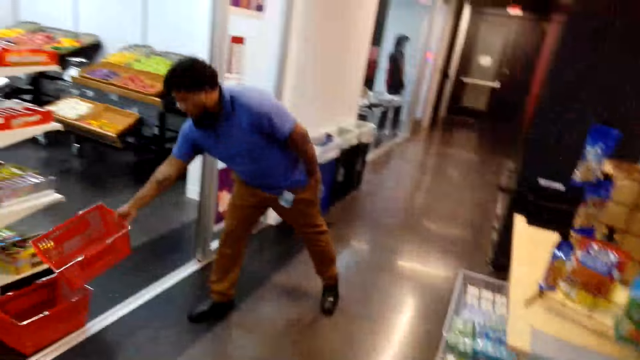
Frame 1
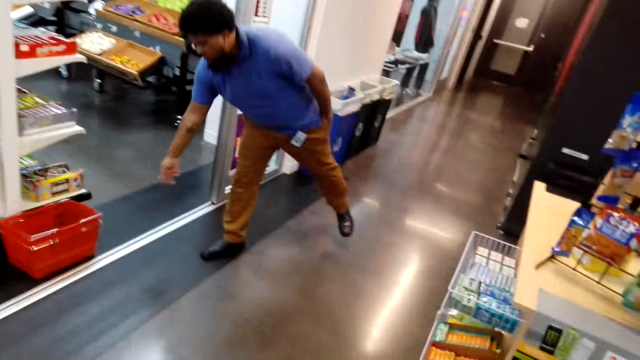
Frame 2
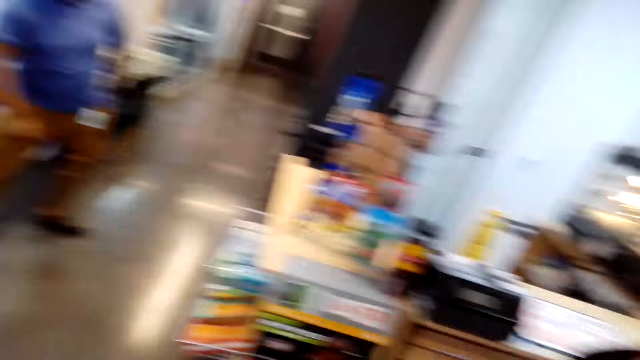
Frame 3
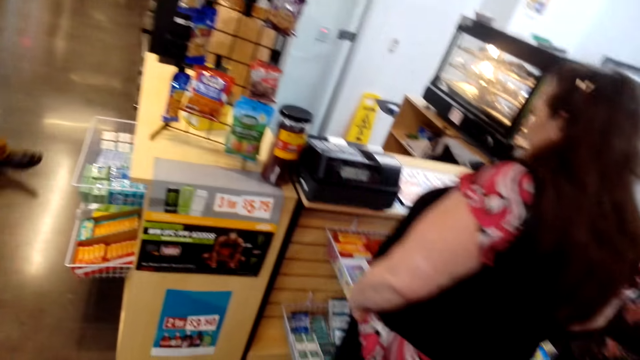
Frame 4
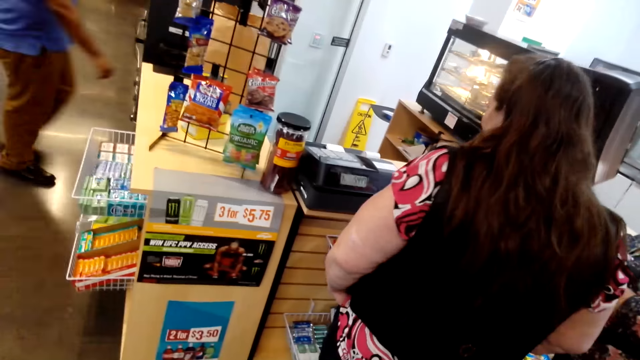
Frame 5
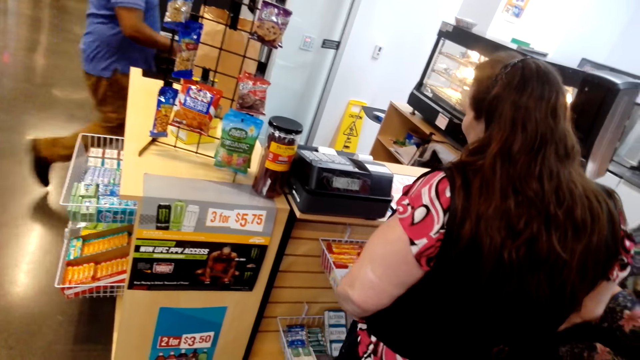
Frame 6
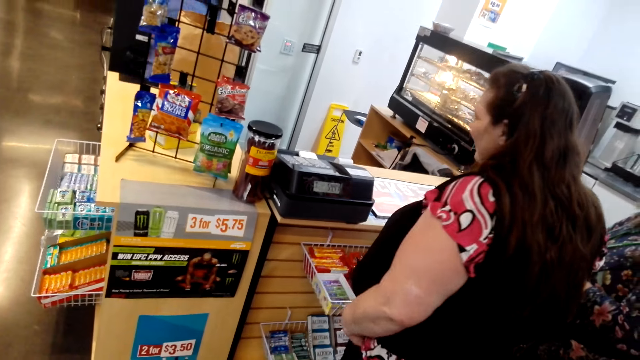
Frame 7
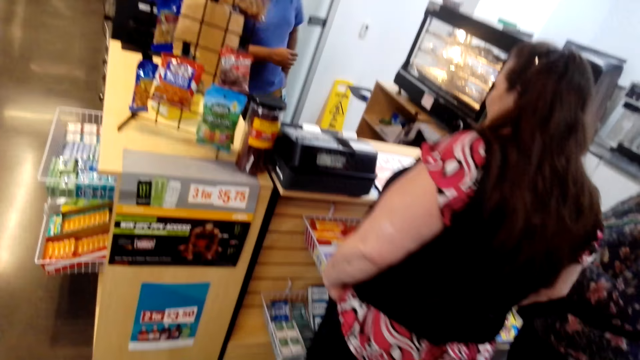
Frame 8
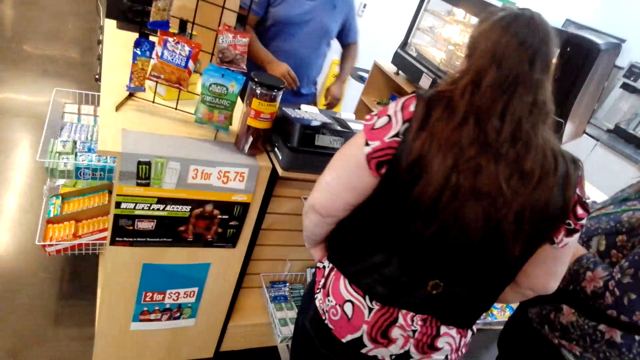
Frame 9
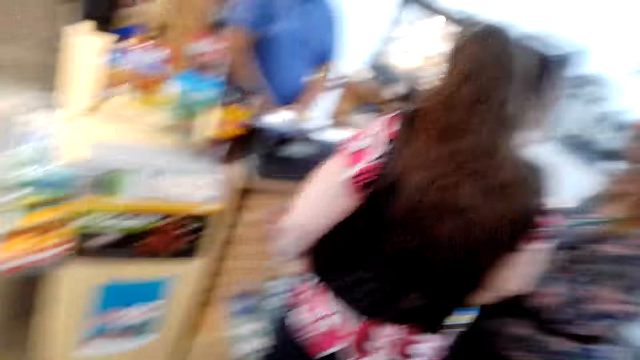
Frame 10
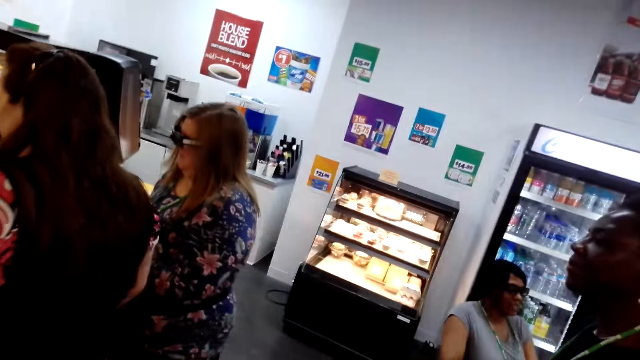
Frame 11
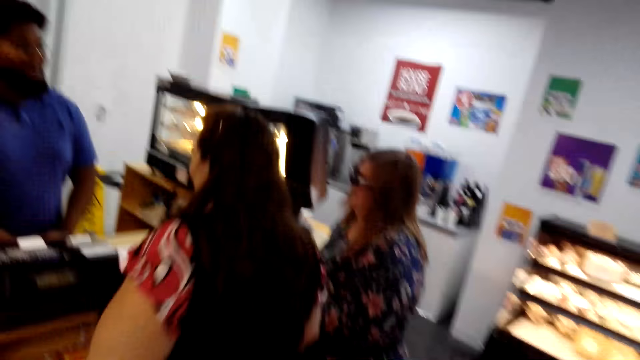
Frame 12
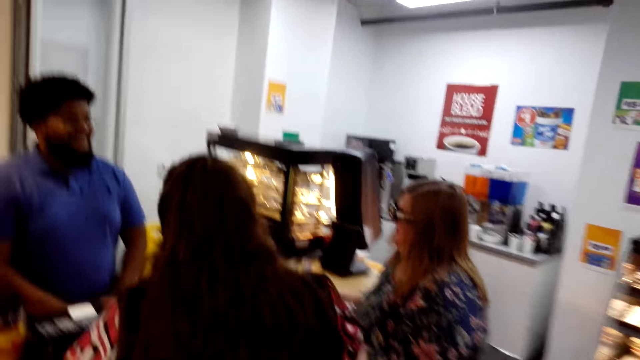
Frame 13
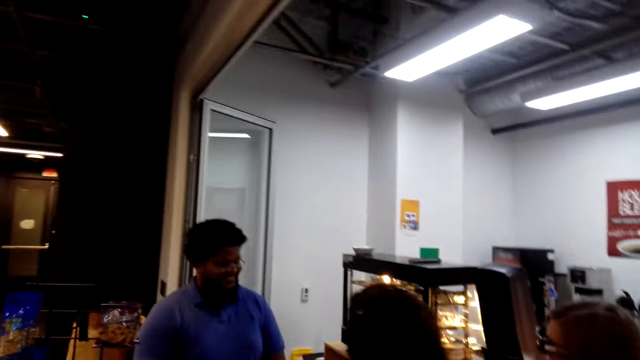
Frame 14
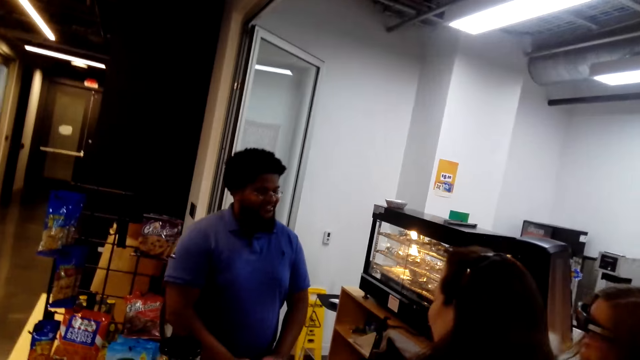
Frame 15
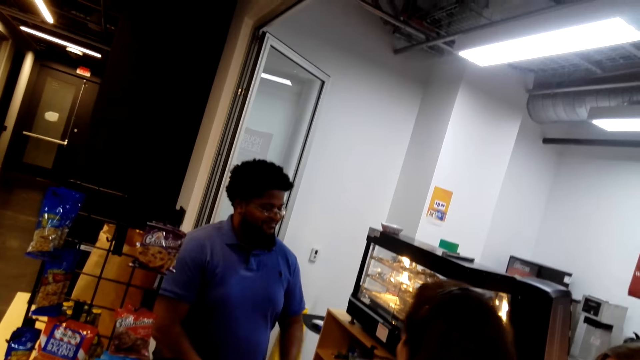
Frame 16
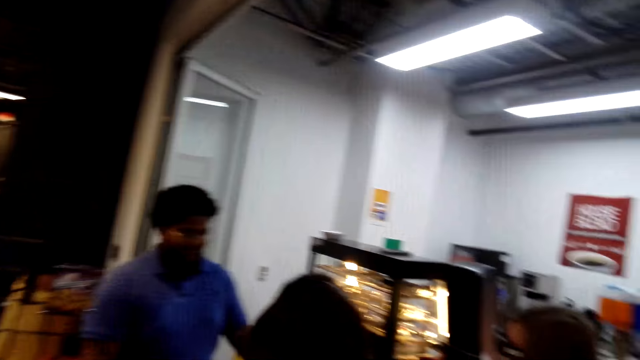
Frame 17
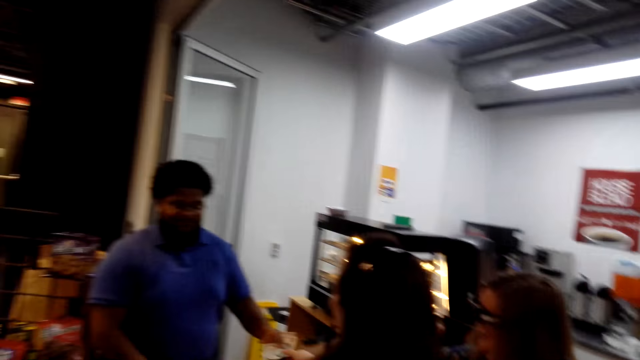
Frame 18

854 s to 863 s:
A man drops the shopping basket. The man moves around. The man touches on the point of sales system.

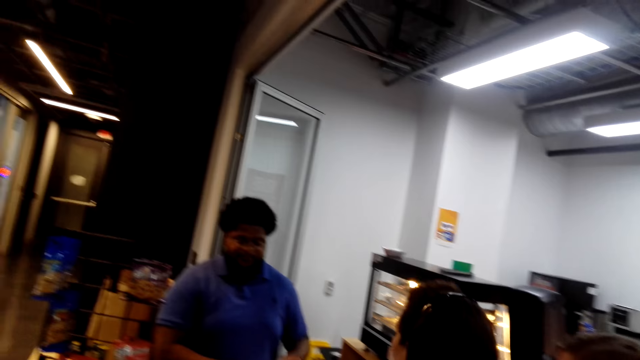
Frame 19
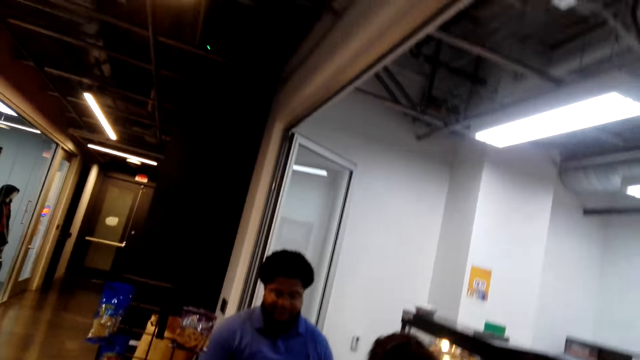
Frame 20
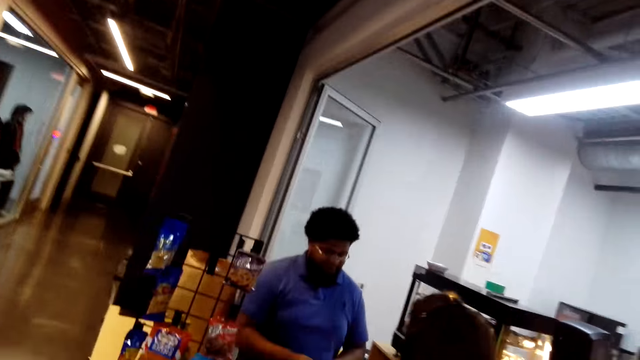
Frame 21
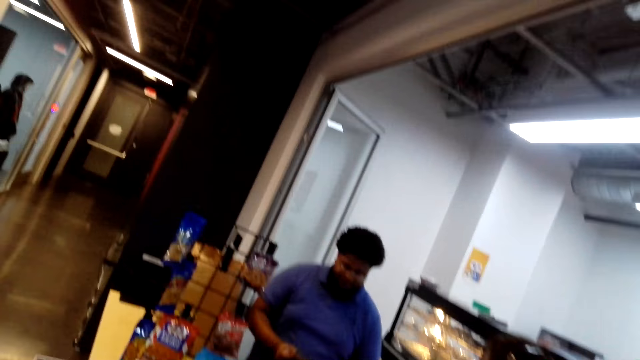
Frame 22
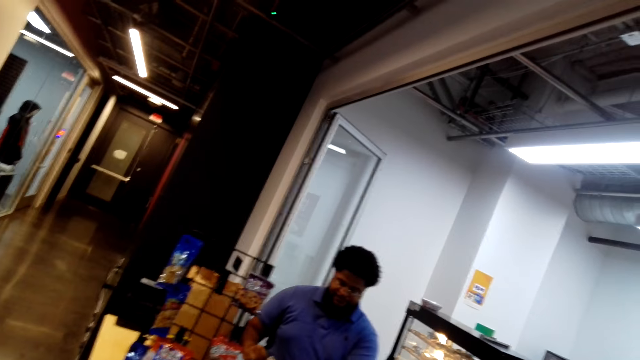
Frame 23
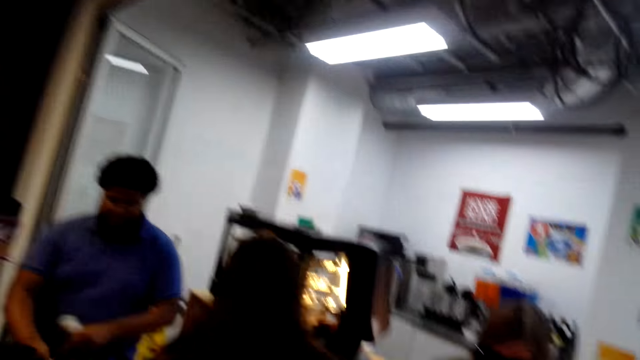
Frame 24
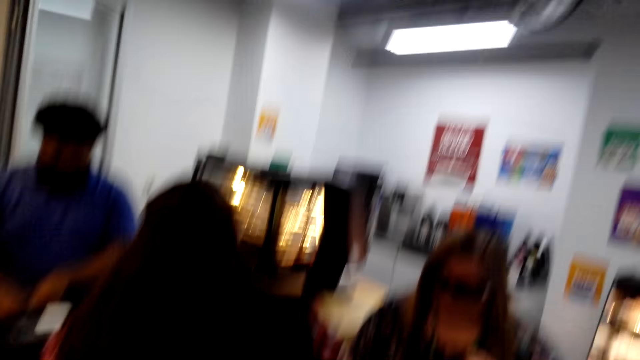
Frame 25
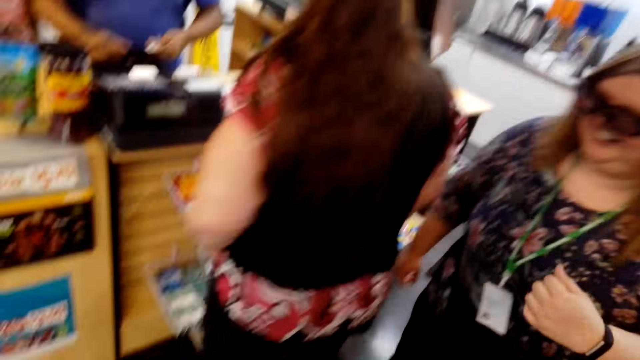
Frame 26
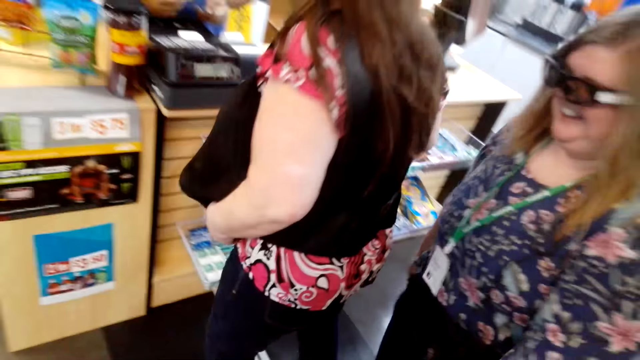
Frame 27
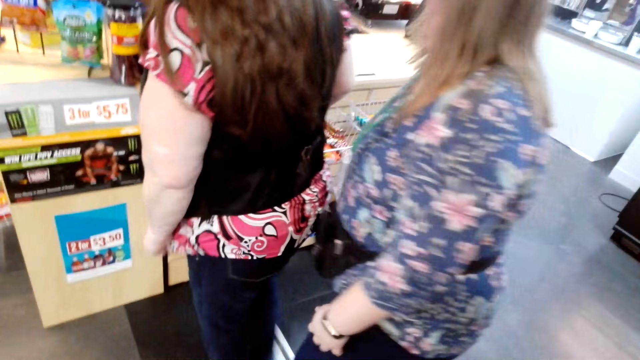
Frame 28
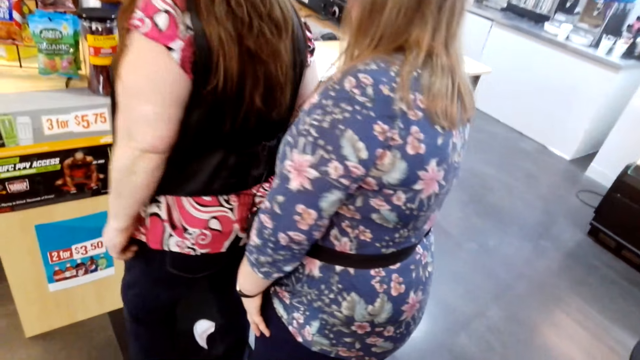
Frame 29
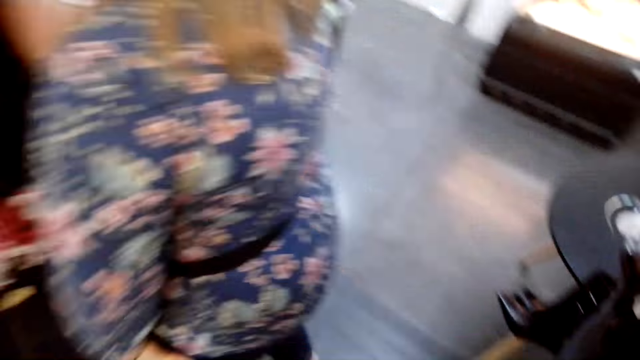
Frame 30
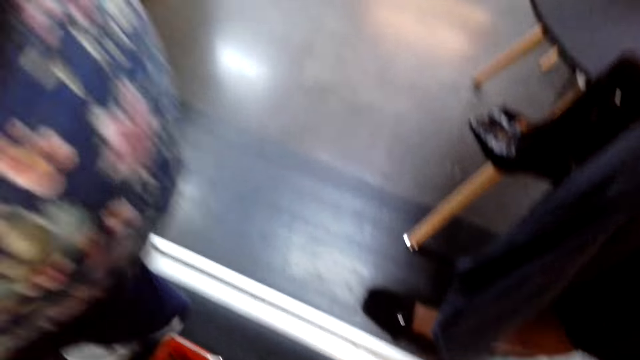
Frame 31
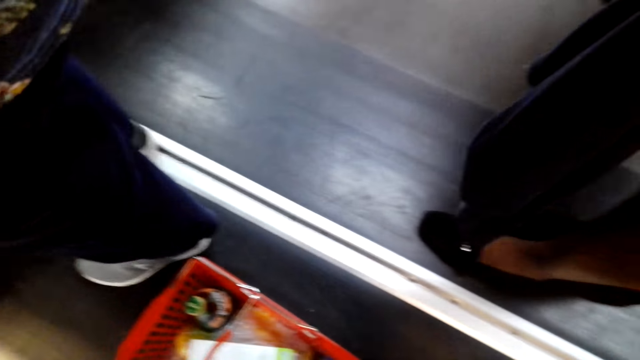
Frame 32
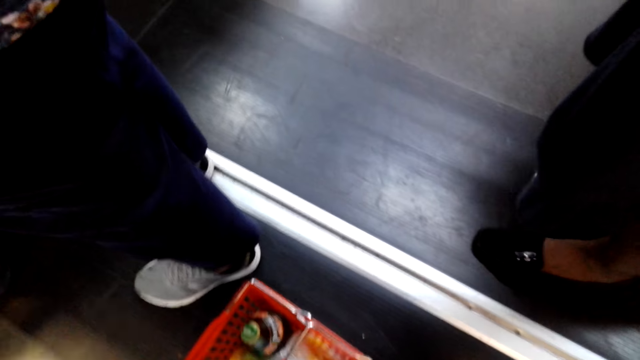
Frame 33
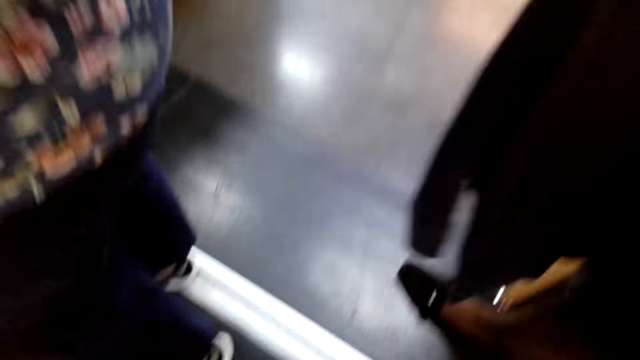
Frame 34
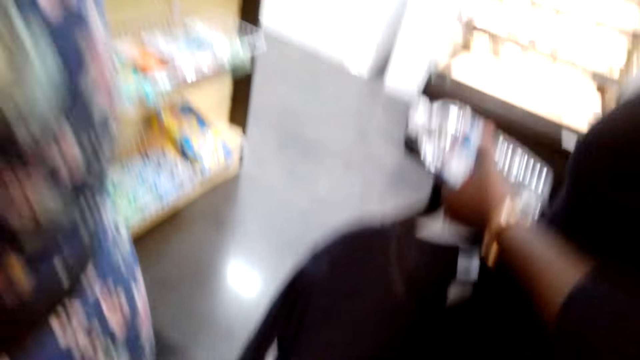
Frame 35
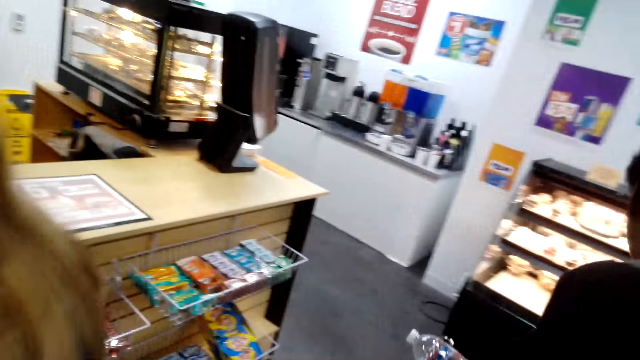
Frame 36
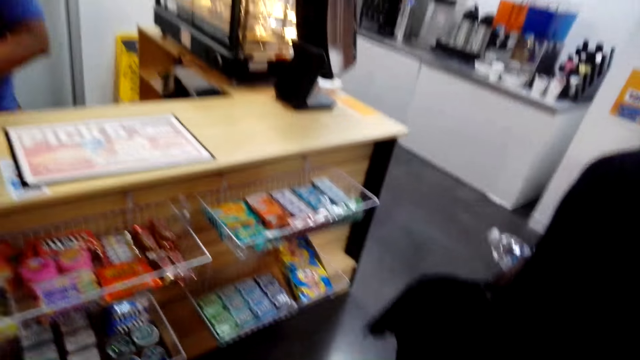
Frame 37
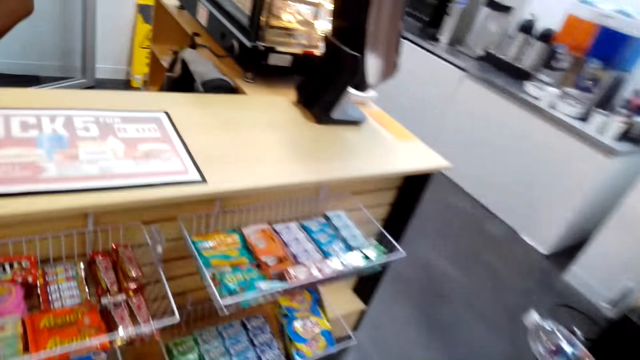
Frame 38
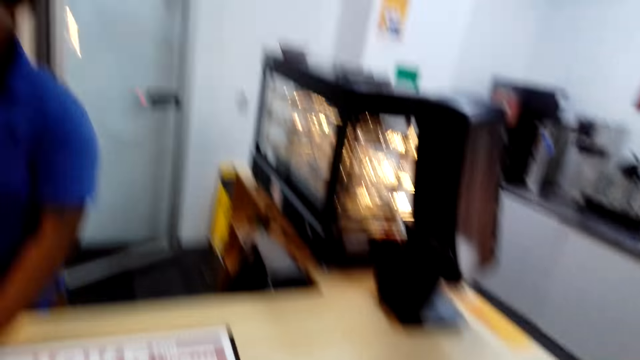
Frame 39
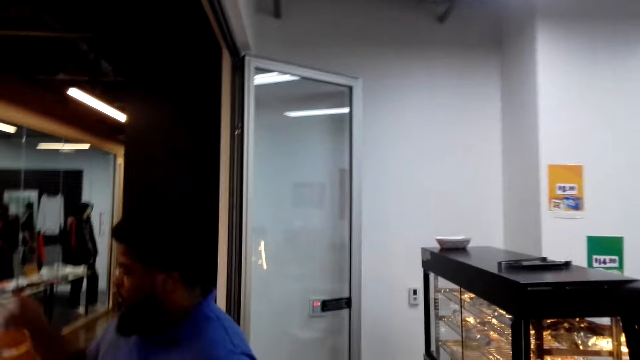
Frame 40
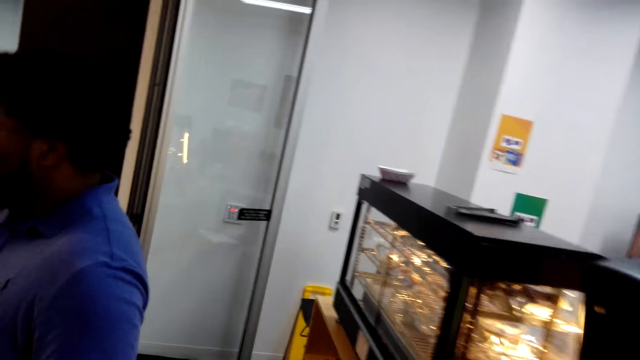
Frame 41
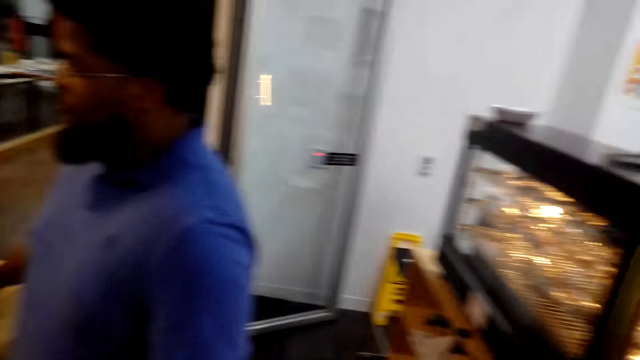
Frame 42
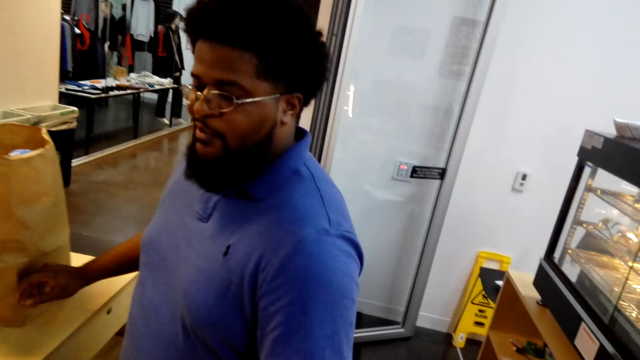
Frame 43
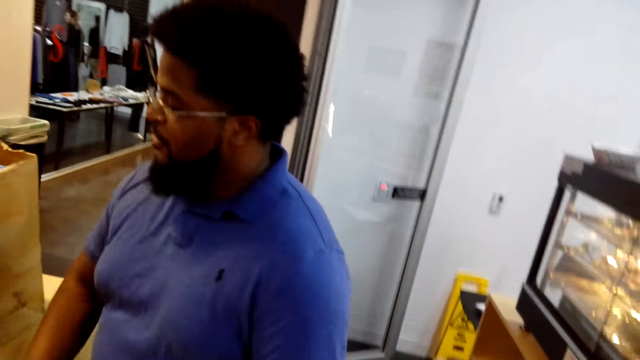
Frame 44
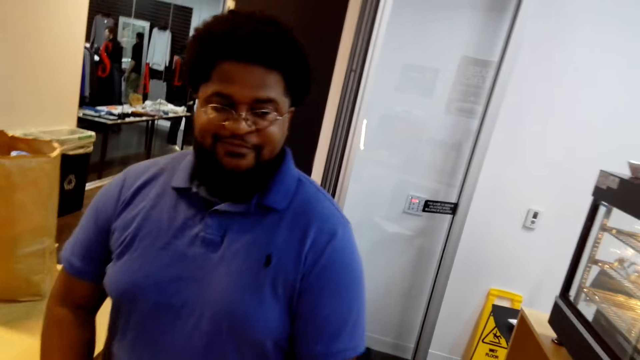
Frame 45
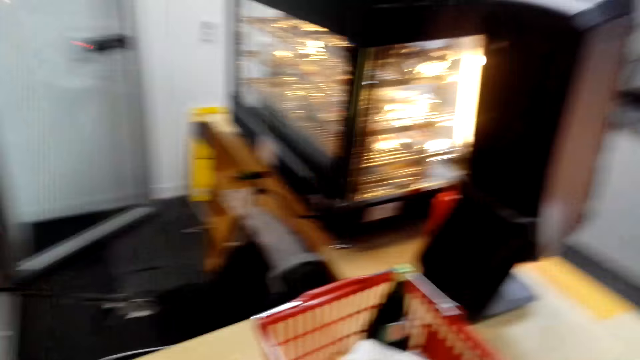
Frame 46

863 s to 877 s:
A man bends sideways. A lady moves around. Another lady walks away. Another lady walks around. The camera wearer walks towards the counter. The man pushes a bag and looks forward.
